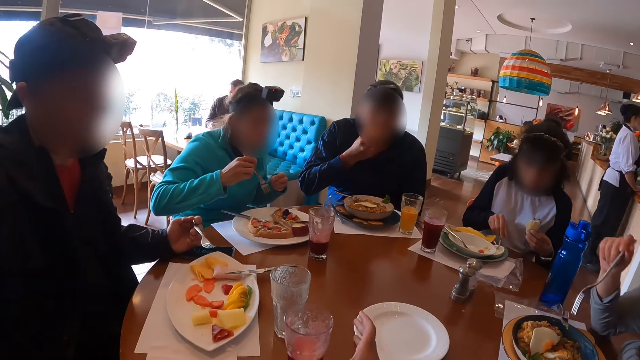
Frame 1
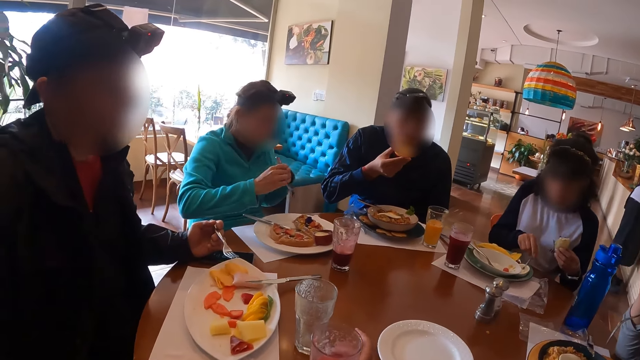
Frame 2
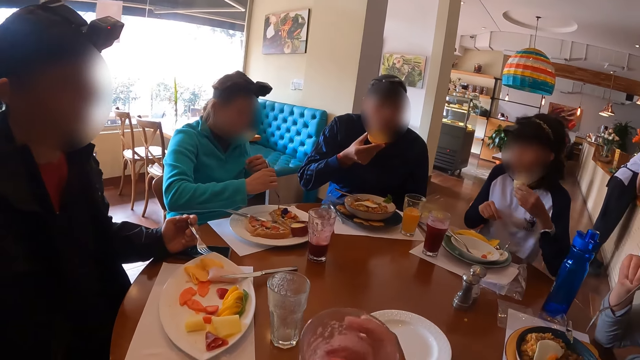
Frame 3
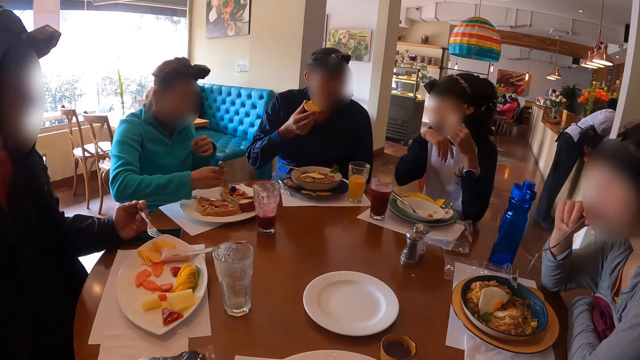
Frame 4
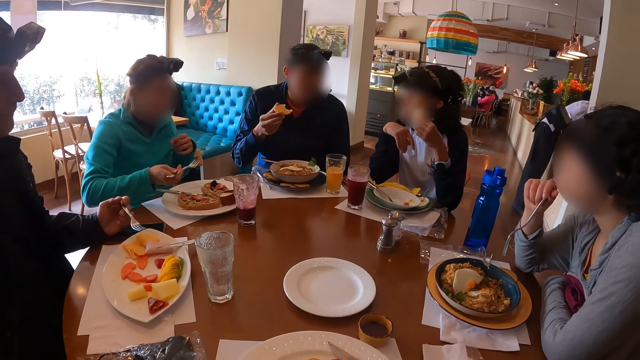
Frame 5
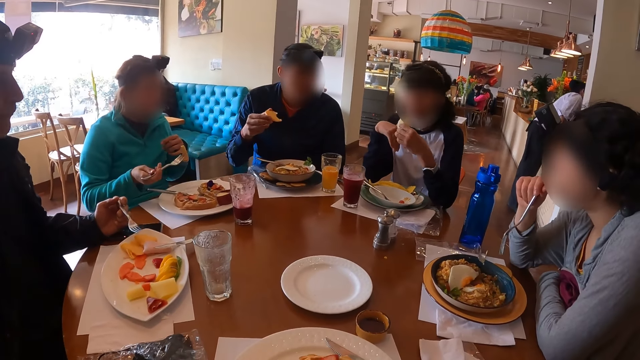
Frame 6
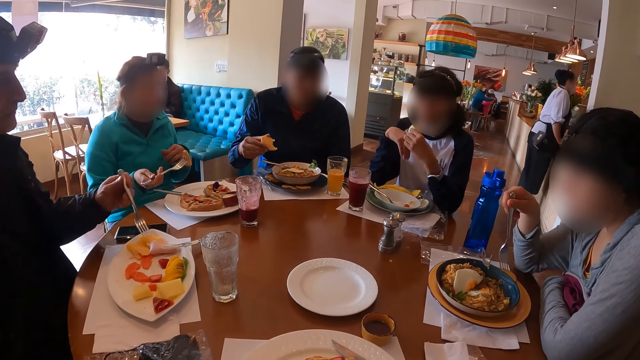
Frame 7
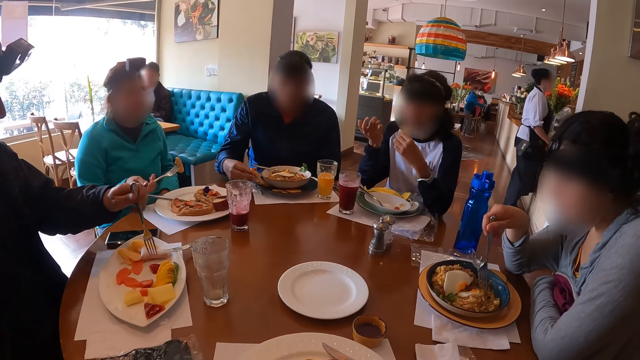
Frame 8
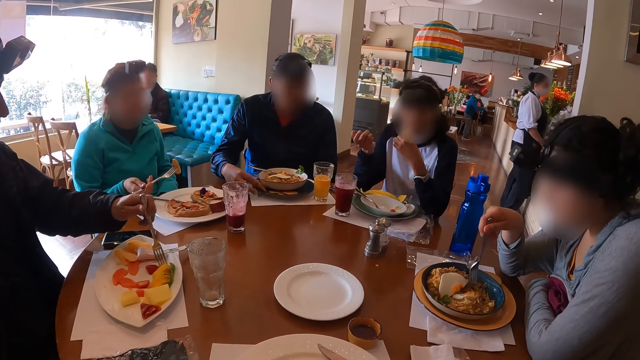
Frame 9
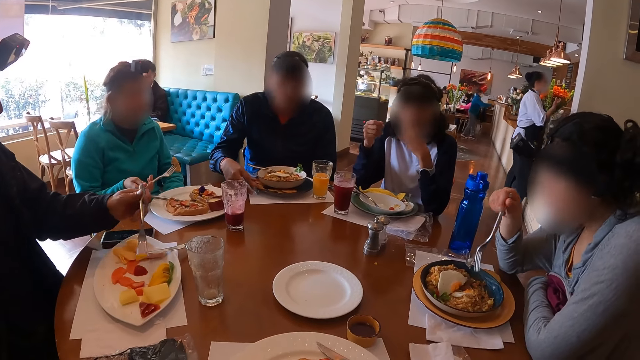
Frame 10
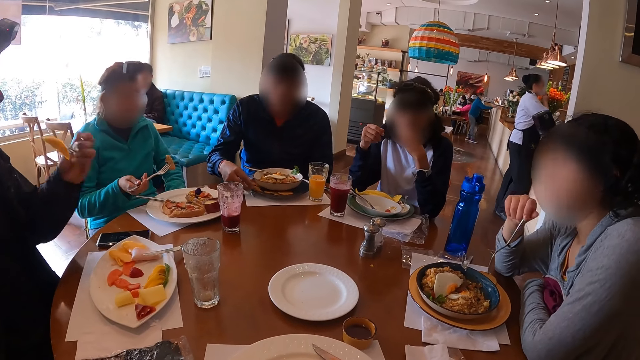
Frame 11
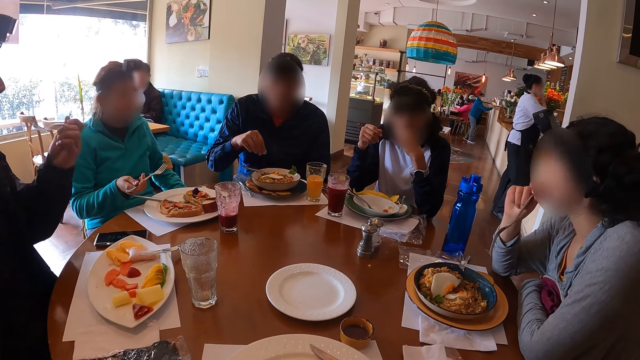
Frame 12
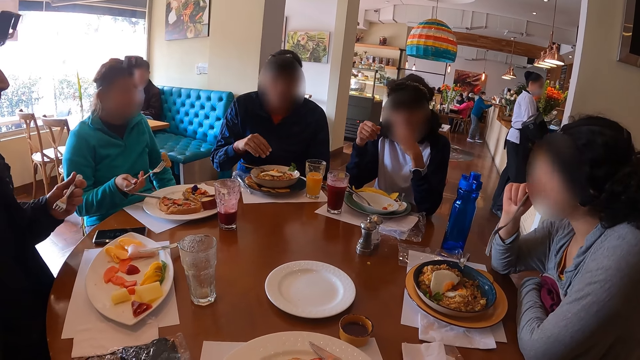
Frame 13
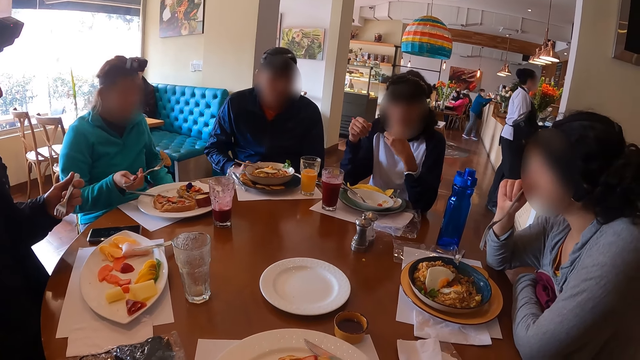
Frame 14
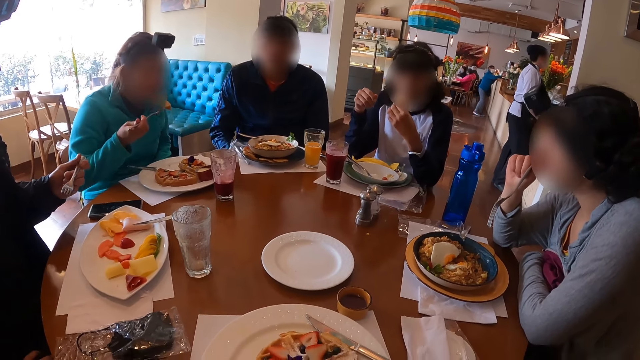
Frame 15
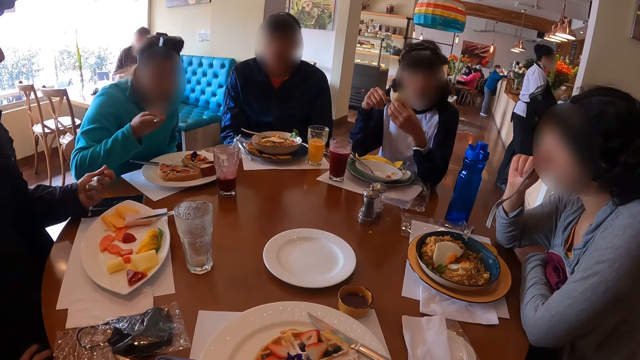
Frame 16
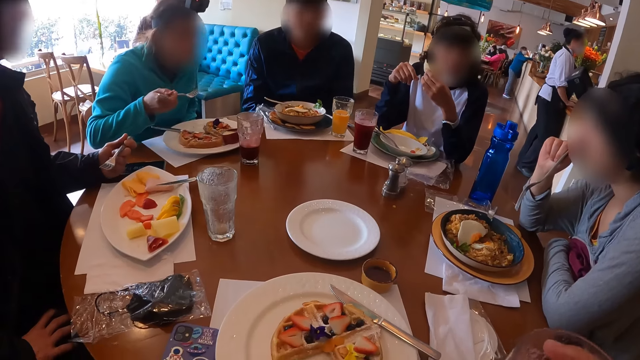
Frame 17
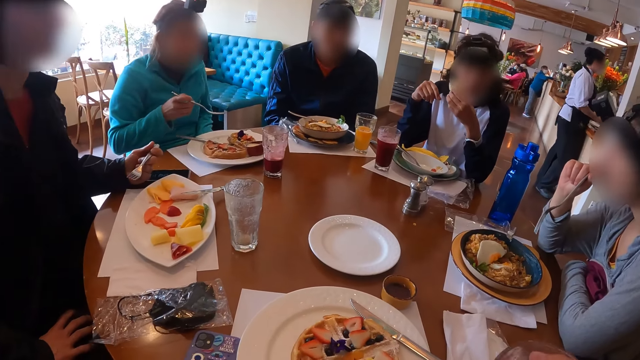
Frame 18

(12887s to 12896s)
A woman drops the spoon in her right hand in the plate on the table. The camera wearer picks up the cup on the table with her right hand. Another woman talks to a man. Another man drops the piece of bread in his right hand in the plate on the table. The first woman eats the sausage in her left hand. A third man eats food from the plate with the fork in his left hand. A third woman cuts the food.

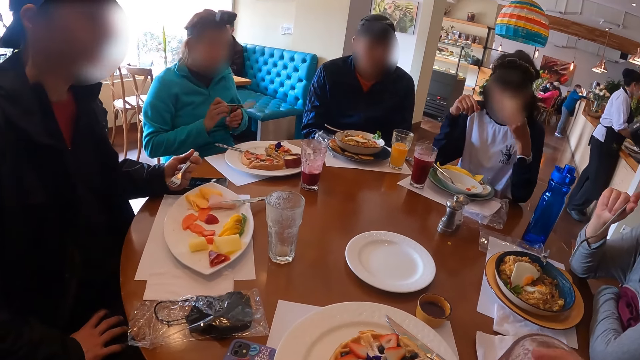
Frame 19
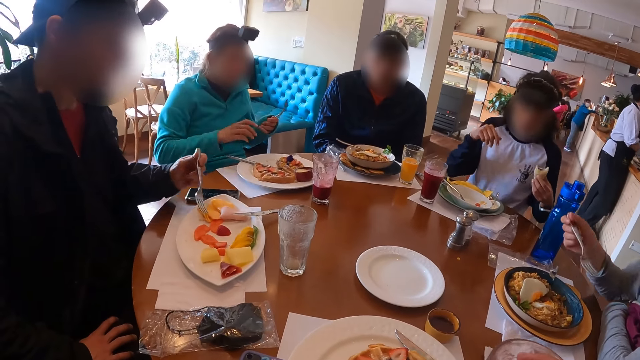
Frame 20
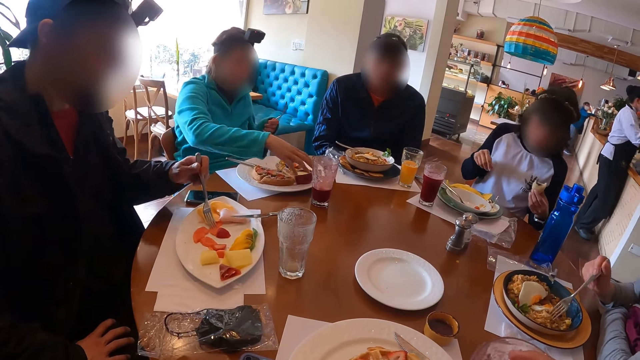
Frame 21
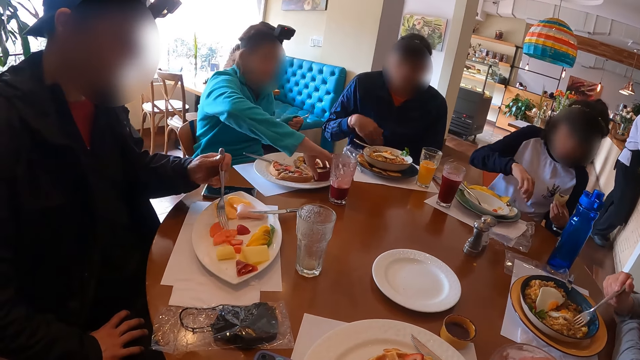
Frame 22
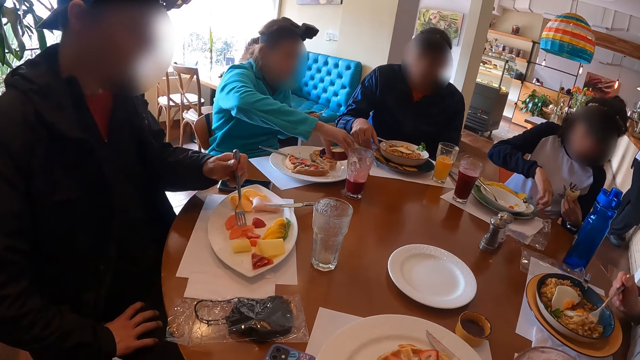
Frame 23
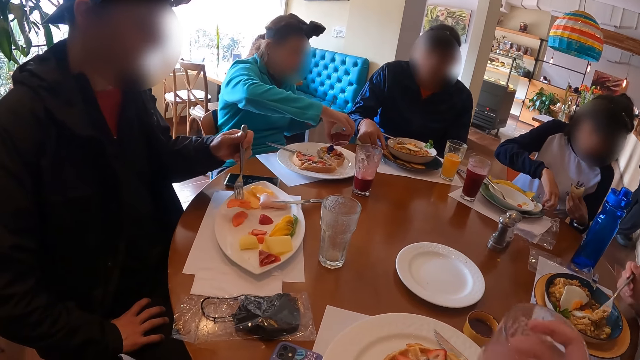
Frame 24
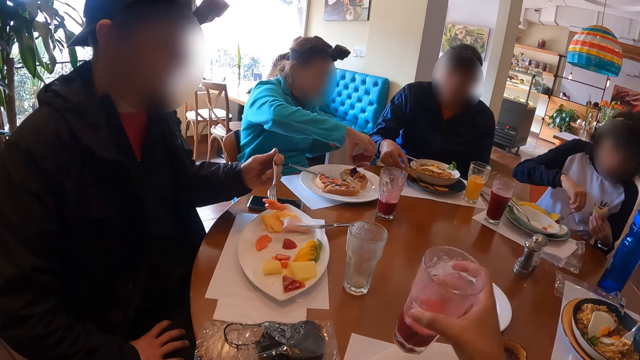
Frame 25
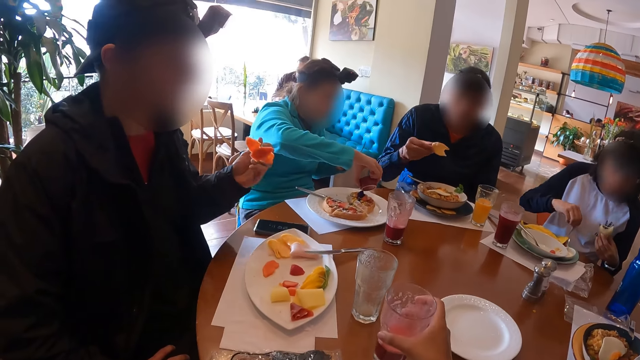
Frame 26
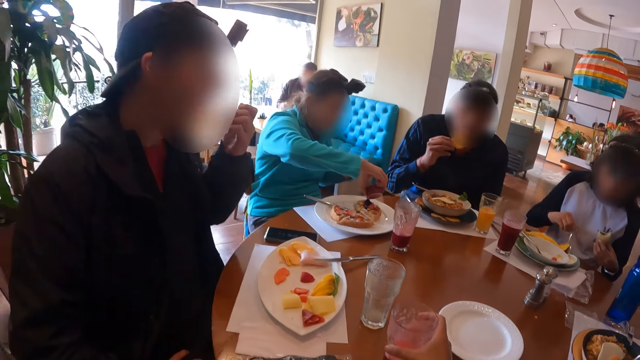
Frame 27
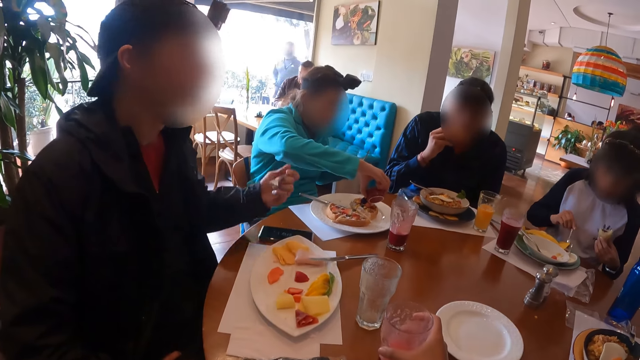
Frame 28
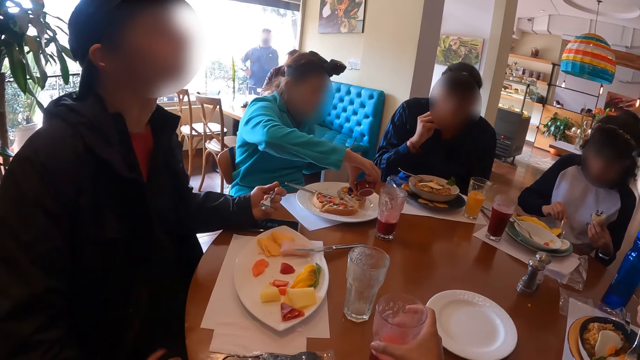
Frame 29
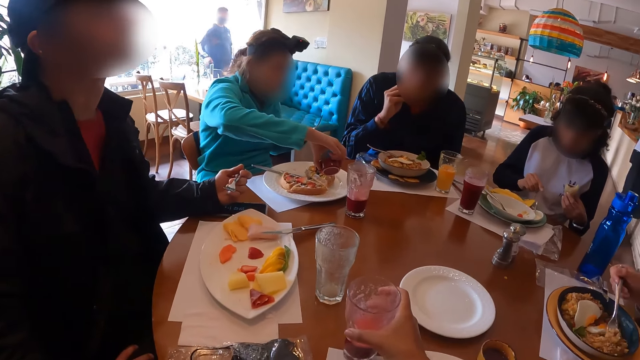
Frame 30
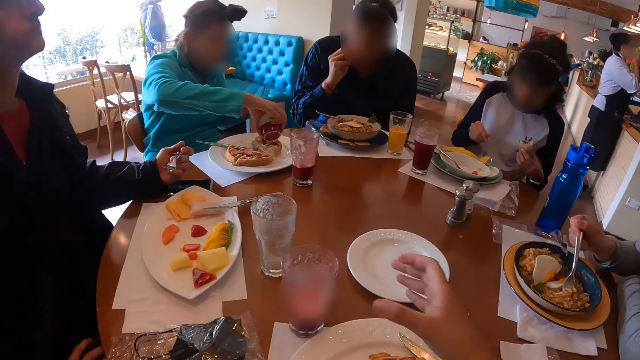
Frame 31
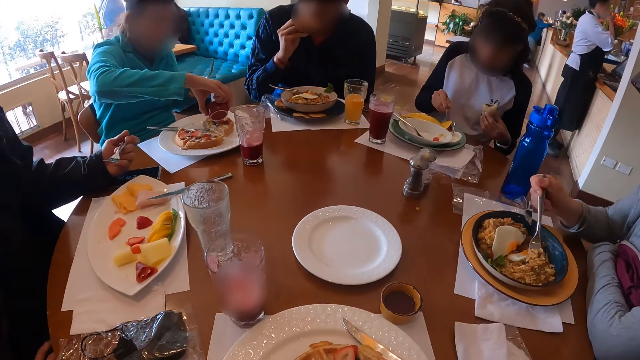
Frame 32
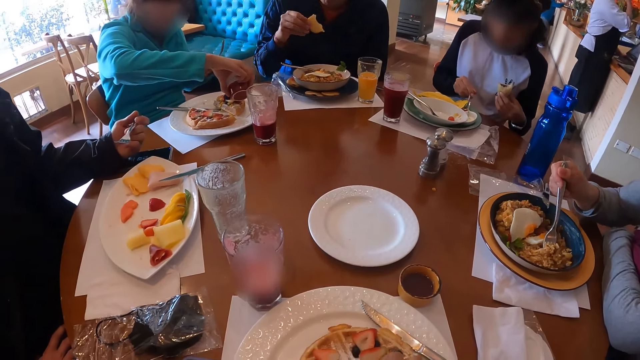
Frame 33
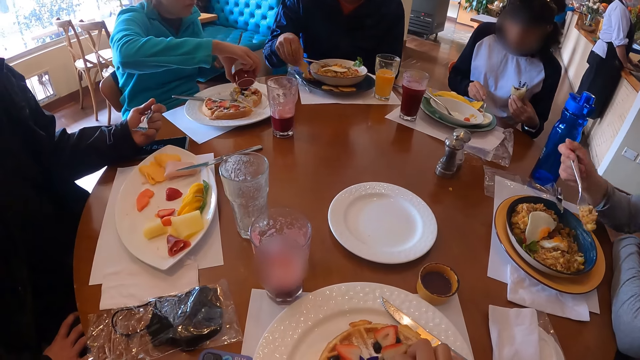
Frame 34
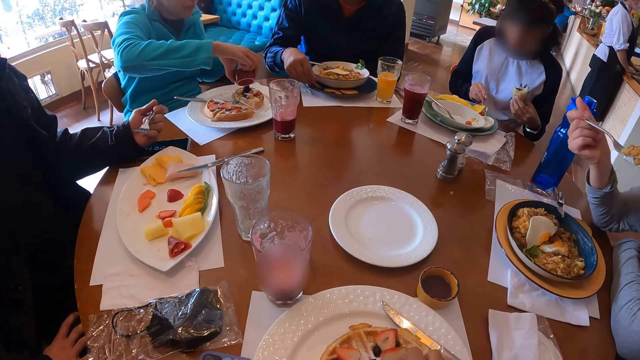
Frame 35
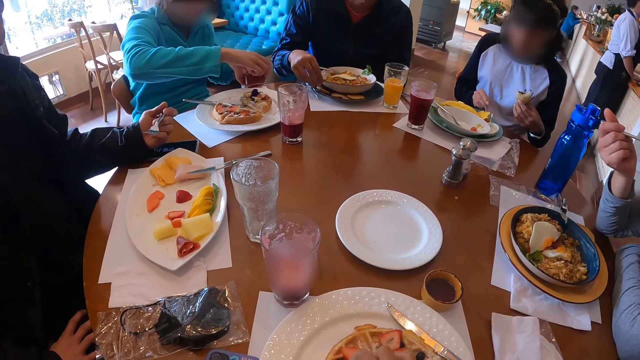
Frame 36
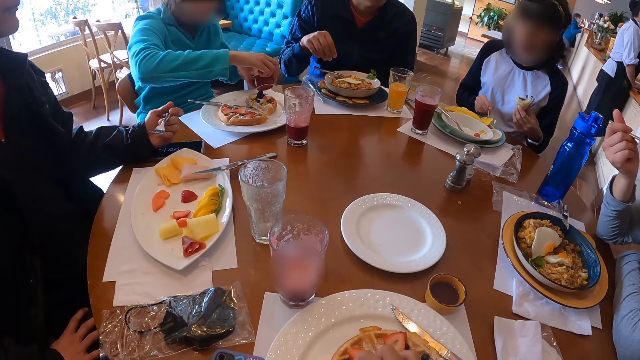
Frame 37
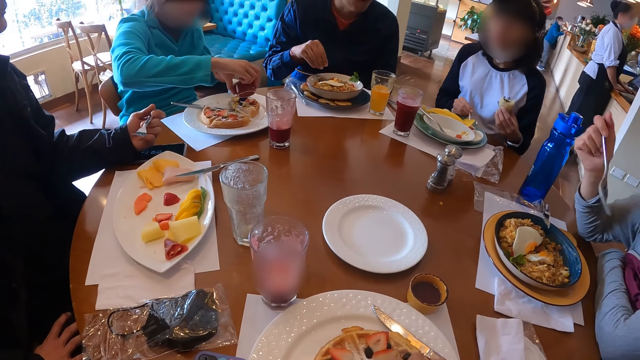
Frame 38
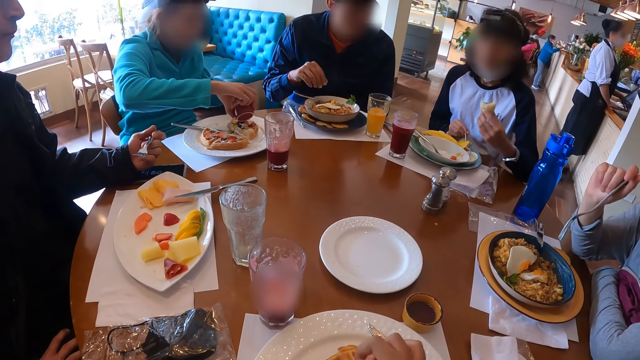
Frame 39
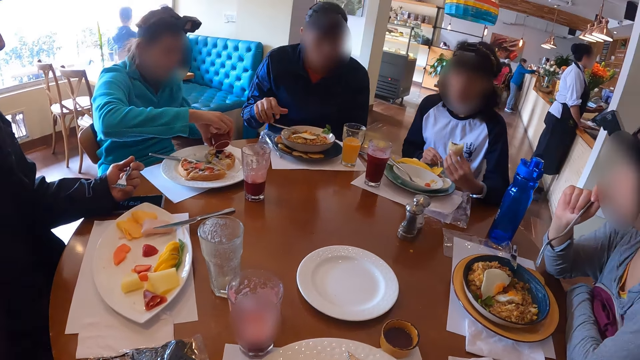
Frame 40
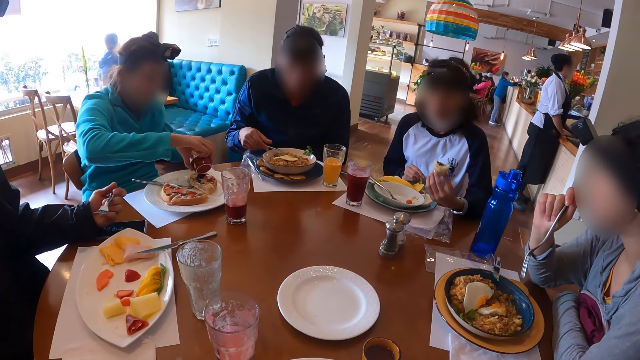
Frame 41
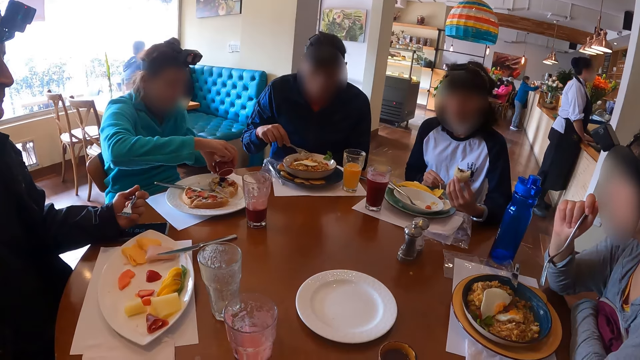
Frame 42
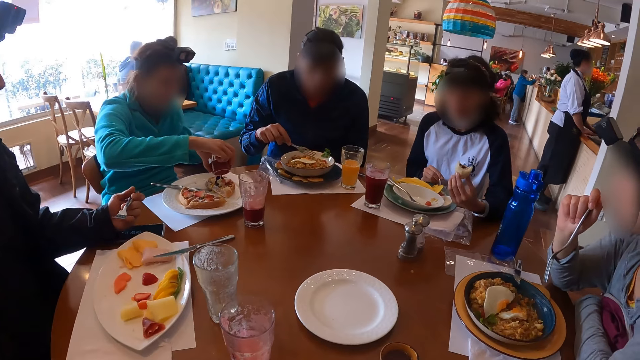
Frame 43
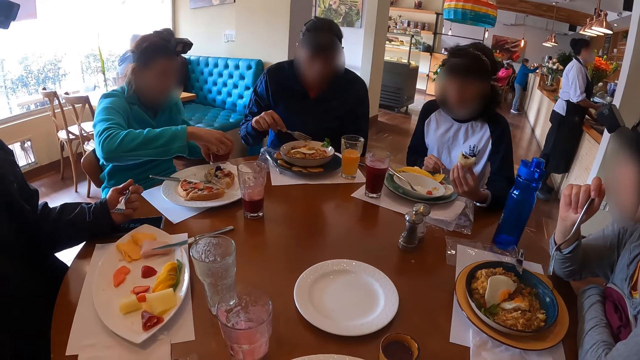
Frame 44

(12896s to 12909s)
A man passes the fork in his right hand to his left hand. A woman takes a bowl. The first man picks up the container of sauce on the plate with his right hand. Another woman picks up the spoon on the table with her right hand. Another man eats food from the plate with the fork in his left hand. A third man picks up the piece of bread in the plate with his right hand. The first man pours sauce from the container in his right hand on the food in the plate on the table. The first woman pours sauce on the food. The third man eats the piece of bread in his right hand. The camera wearer drops the cup in her right hand on the table. She touches the food in the plate with her right hand. The first woman pours sauce on the food. The third man drops the piece of bread in his right hand in the plate. A third woman eats food from the plate with the fork in her right hand. The third man picks up the fork in the plate with his right hand.
